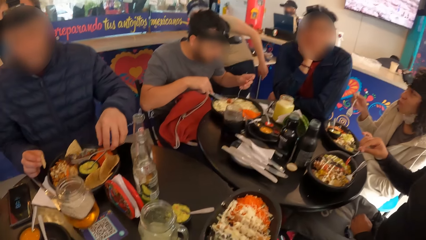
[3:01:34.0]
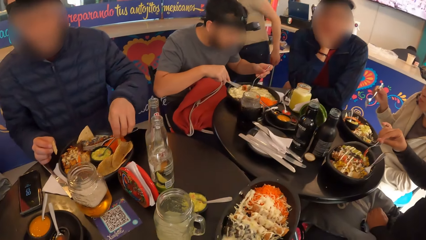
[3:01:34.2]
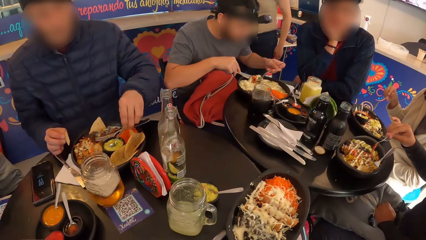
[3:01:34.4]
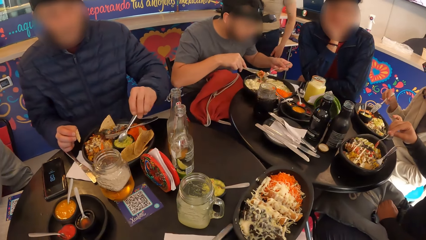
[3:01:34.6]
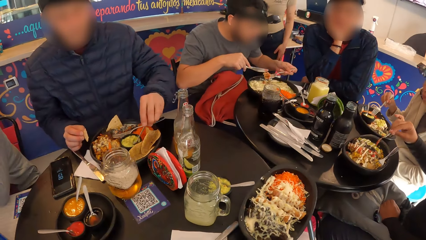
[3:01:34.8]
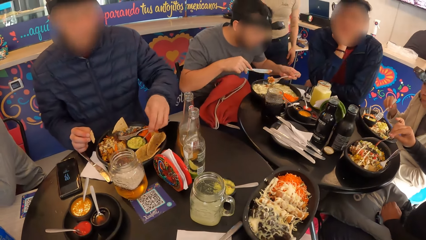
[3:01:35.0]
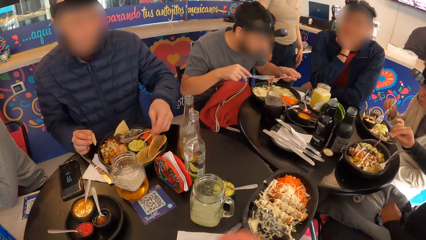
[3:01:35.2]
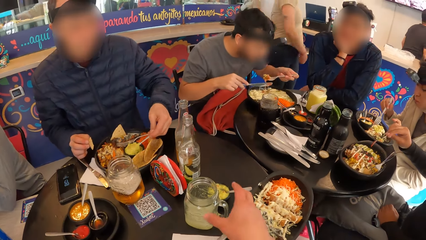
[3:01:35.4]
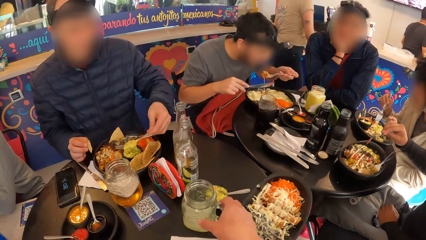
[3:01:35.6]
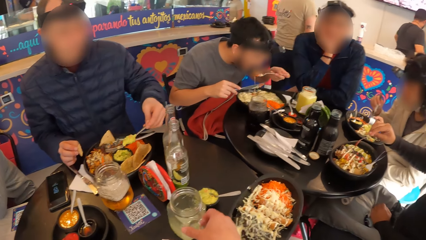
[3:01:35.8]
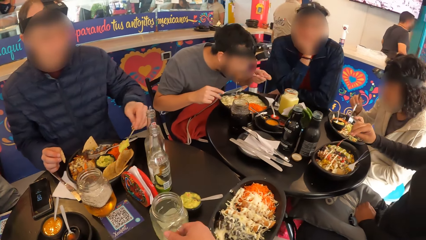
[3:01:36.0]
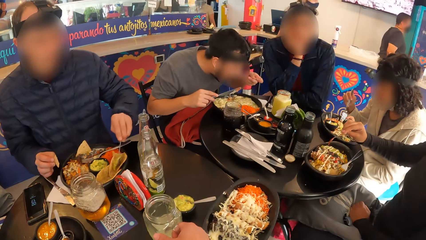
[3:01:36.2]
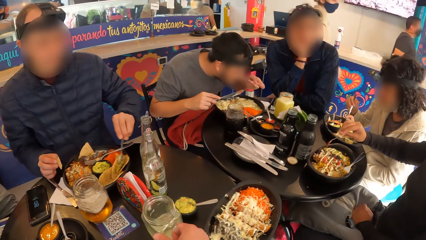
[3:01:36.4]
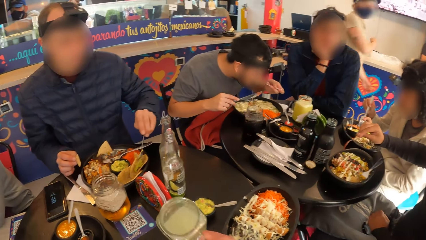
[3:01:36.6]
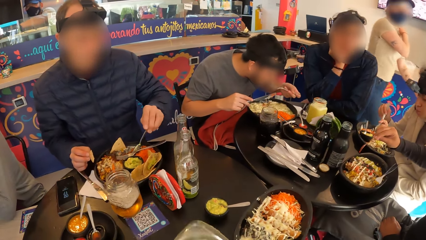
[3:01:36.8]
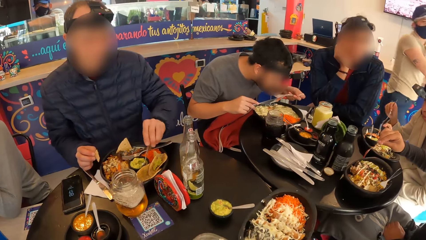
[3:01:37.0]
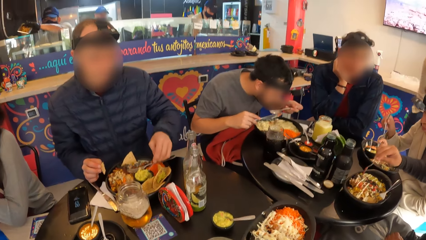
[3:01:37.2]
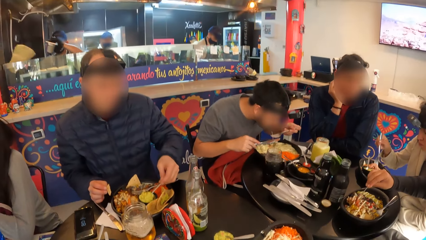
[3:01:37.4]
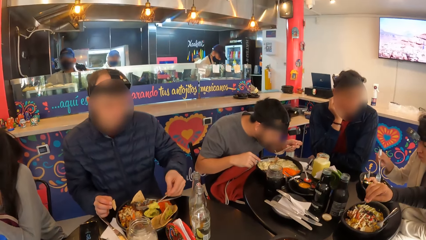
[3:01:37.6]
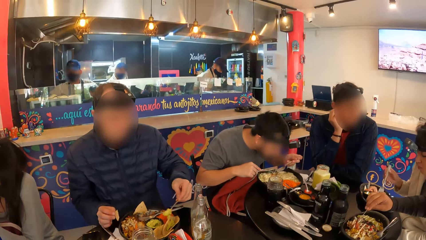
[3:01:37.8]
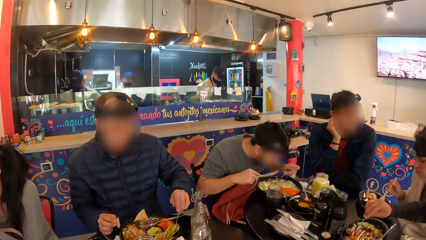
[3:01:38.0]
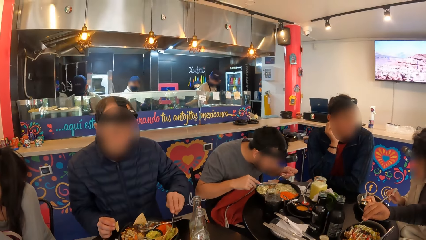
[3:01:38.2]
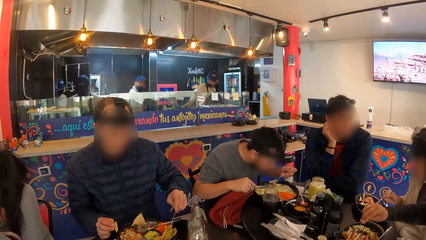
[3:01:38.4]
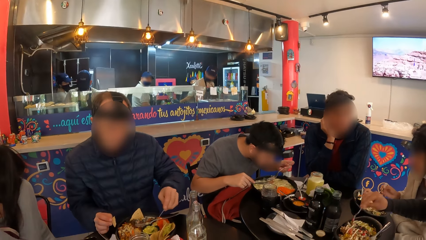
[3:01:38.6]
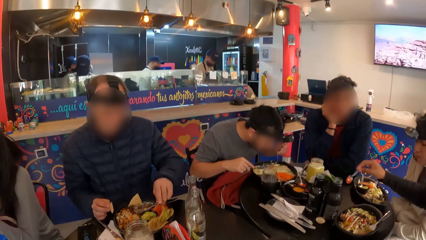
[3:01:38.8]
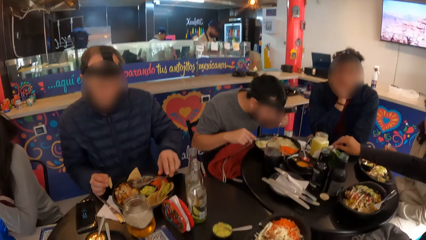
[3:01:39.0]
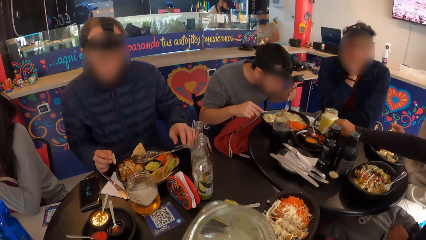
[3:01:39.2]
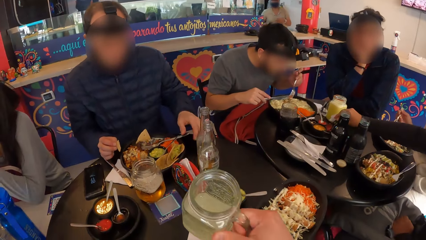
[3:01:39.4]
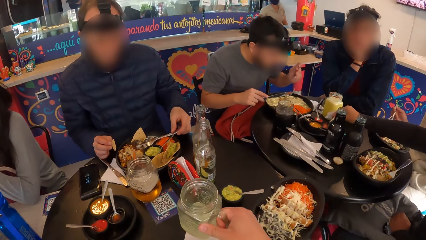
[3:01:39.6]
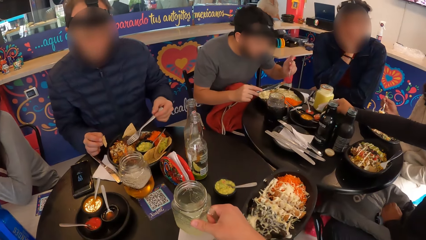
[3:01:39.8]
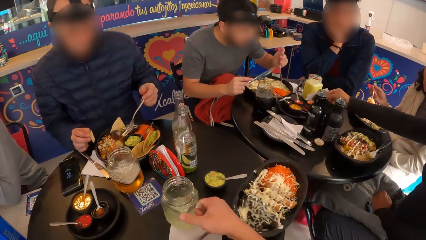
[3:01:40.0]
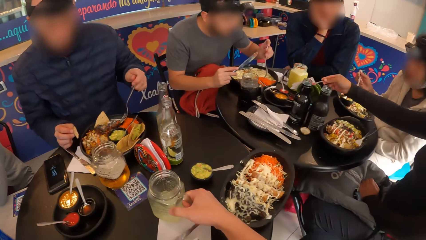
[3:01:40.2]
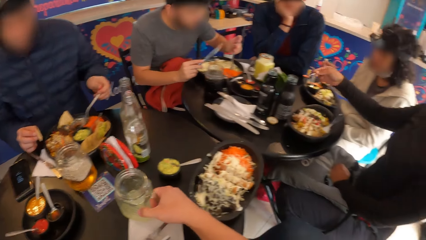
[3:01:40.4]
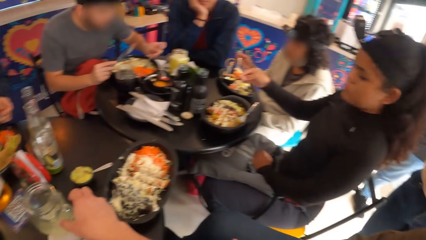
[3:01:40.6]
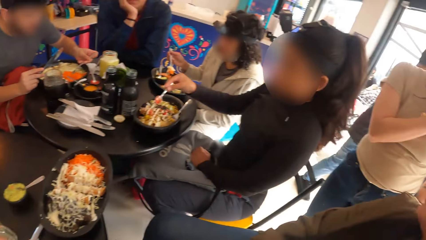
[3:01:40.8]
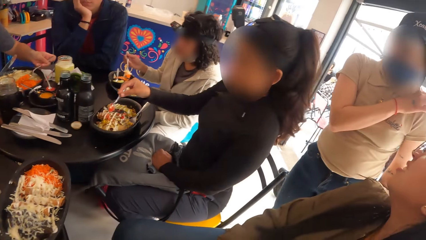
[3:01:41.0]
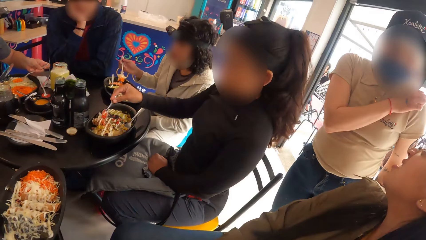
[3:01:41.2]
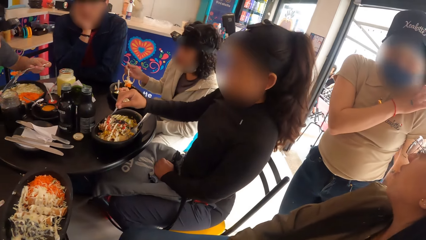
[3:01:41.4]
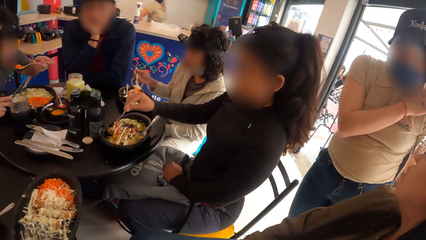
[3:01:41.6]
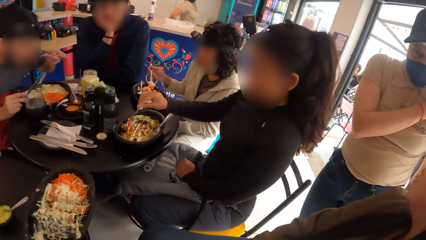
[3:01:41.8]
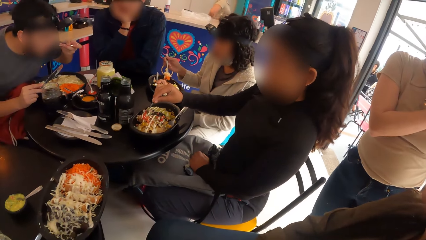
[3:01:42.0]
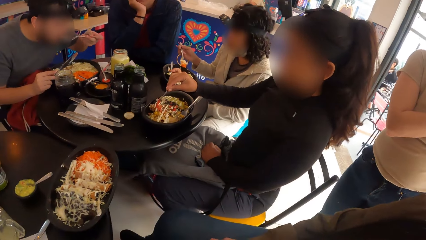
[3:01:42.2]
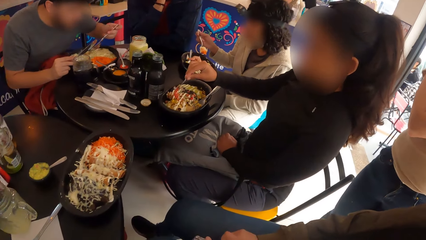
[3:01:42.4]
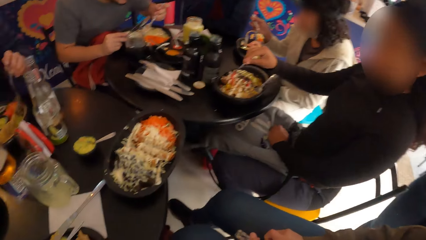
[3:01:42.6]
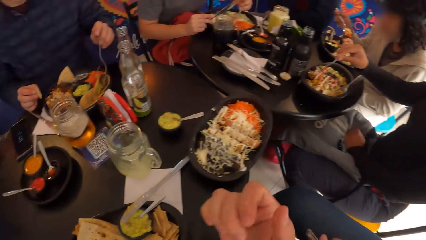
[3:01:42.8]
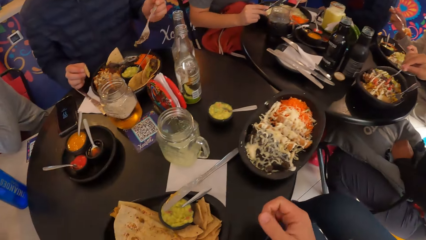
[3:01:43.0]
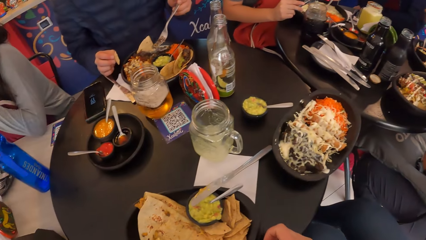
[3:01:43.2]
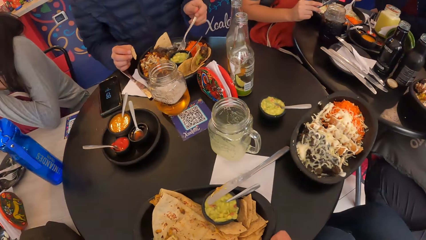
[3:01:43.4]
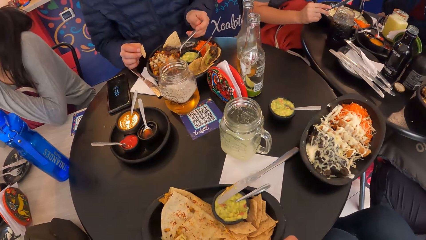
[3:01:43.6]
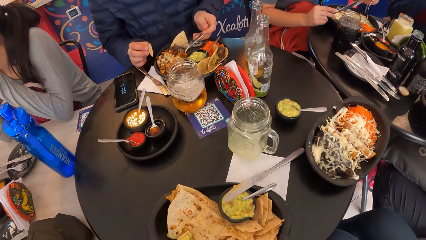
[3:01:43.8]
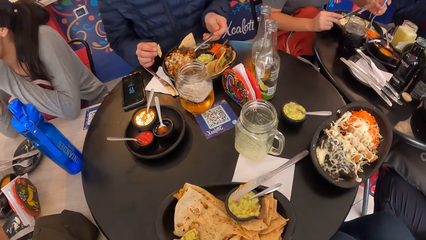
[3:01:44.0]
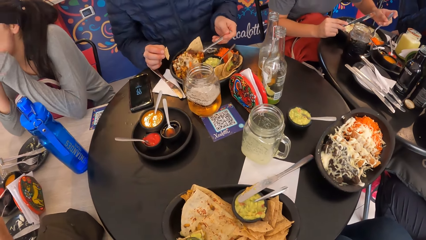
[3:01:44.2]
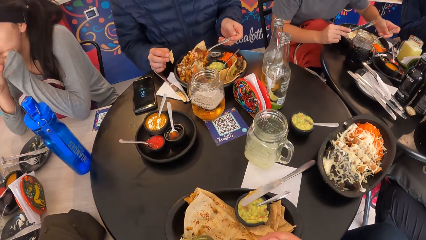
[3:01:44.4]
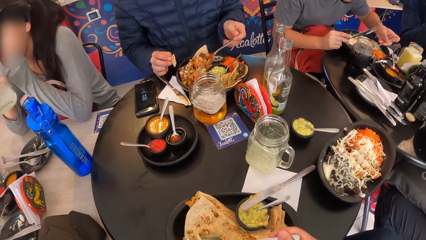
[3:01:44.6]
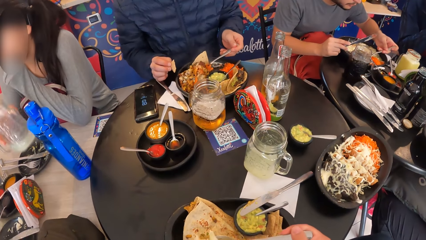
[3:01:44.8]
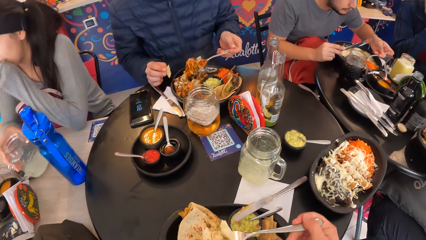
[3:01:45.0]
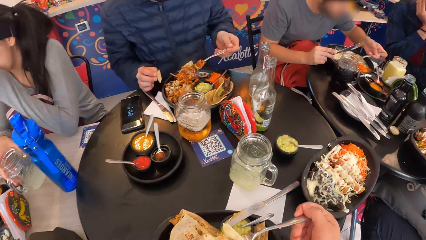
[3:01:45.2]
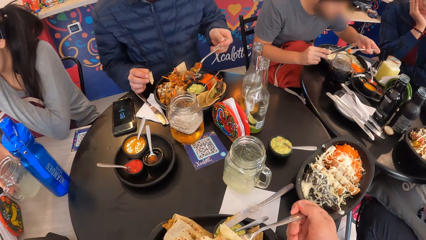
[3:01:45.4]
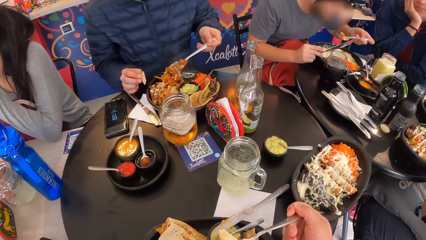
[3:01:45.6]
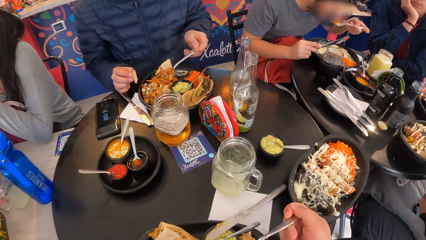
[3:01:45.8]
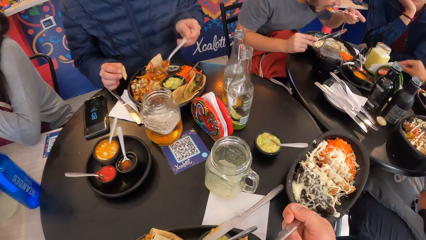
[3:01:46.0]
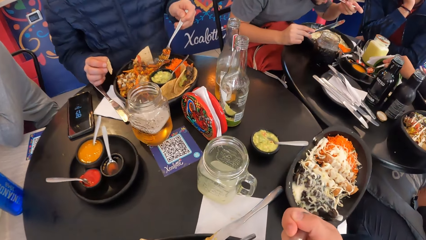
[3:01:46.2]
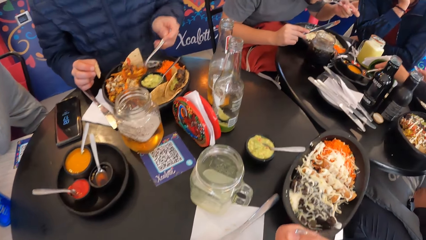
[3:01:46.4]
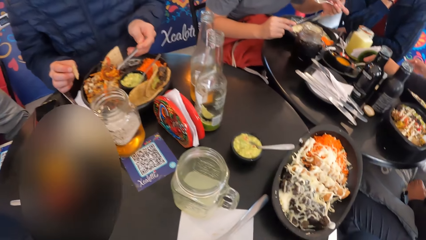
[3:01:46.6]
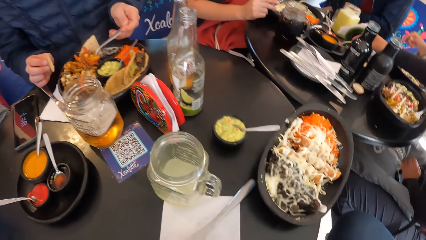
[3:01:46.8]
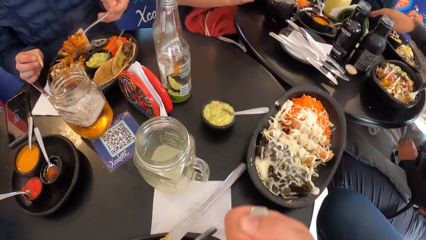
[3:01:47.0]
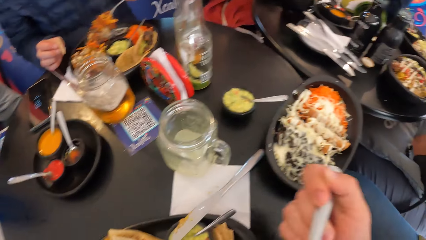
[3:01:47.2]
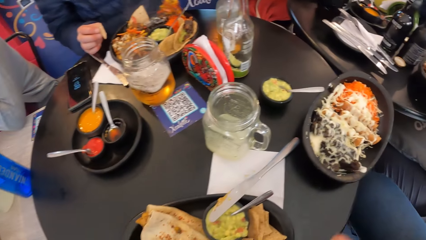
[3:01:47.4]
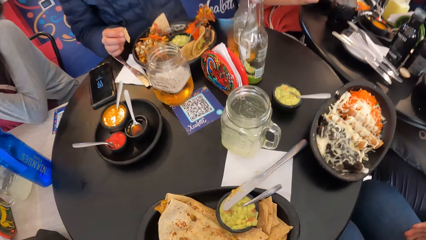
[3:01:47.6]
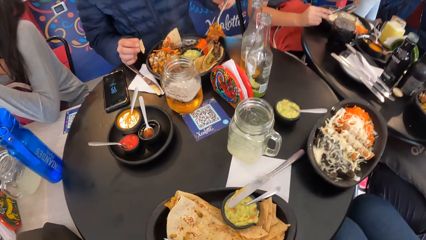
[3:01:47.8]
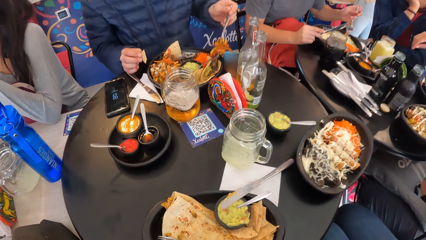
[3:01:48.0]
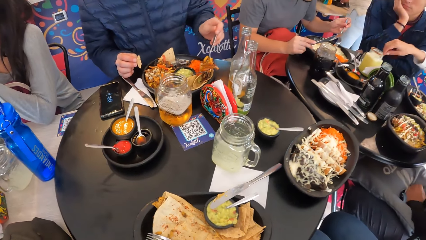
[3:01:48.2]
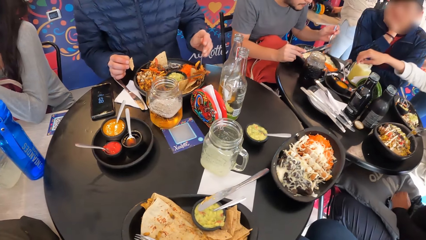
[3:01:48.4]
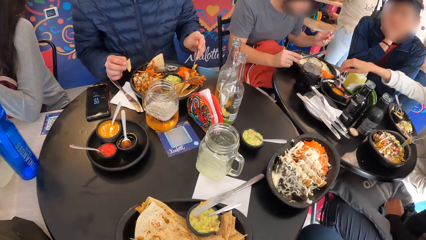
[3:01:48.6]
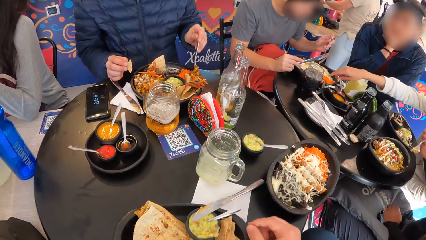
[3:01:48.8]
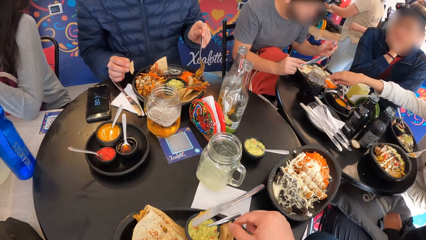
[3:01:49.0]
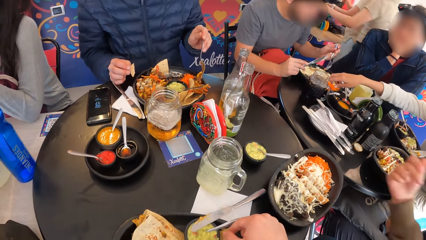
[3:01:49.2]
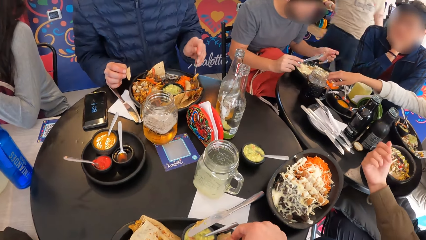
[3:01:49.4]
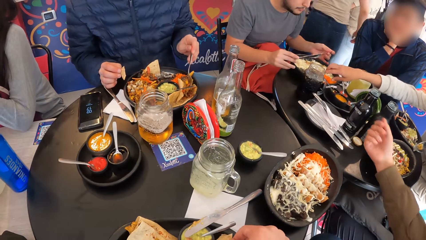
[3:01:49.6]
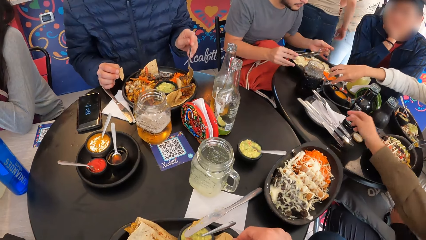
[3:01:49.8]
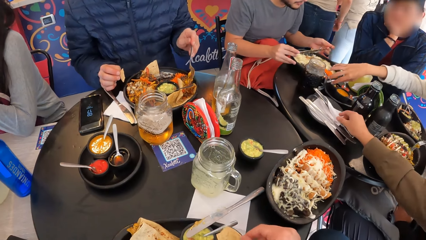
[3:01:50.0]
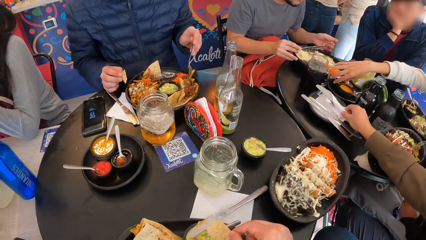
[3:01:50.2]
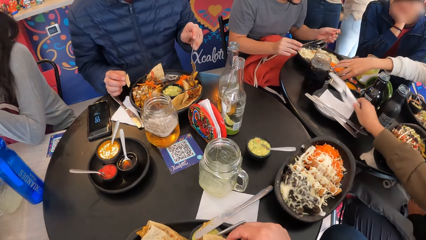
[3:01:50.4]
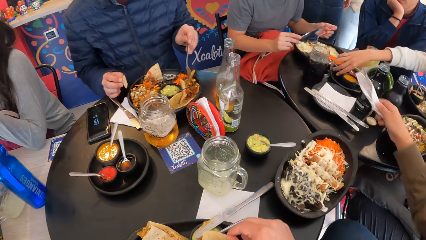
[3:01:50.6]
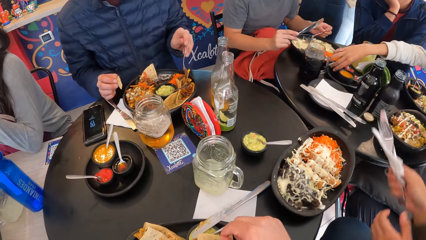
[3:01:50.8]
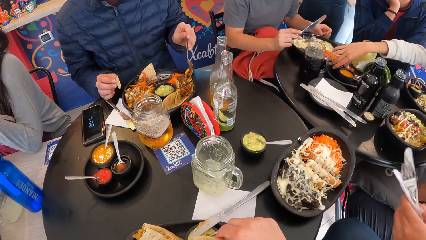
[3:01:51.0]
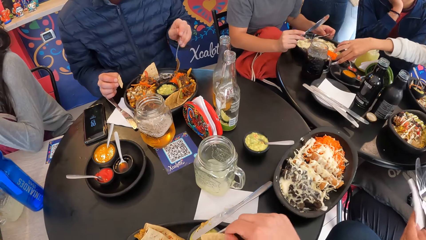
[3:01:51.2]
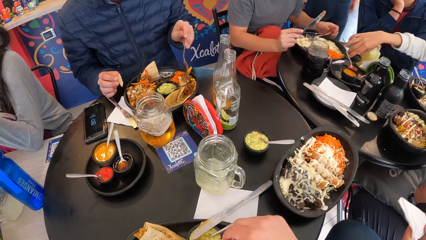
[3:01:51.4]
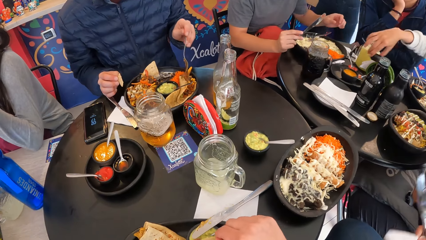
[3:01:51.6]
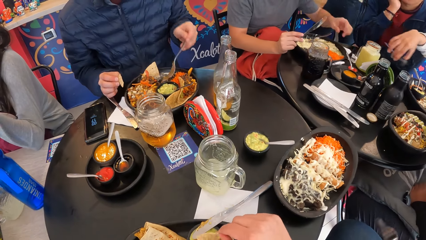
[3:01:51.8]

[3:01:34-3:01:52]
A man drops the snack in his left hand on the plate of meal and scoops stuffing from the stuffing container with the spoon in his left hand. The camera wearer picks up a glass mug of drink from the table with his right hand. The man drops stuffing from the spoon in his left hand on the snack. The camera wearer drinks. The man drops stuffing from the fork in his left hand on the snack. The camera wearer drops the glass mug of drink in his right hand on the table. He eats food with a spoon. A woman picks up cutleries from the table with her right hand. Another woman picks up a cream container from the plate on the table with her right hand. The camera wearer picks pieces of bread from the plate. The first woman holds the cutleries with her hands.
